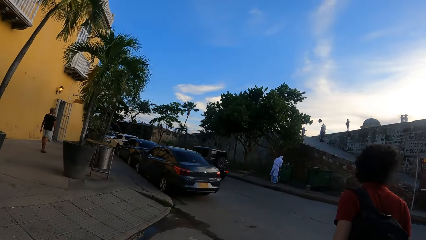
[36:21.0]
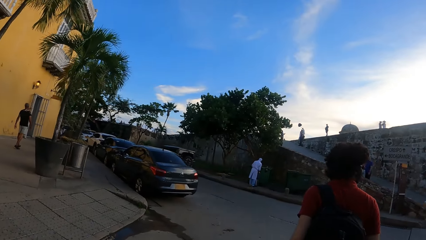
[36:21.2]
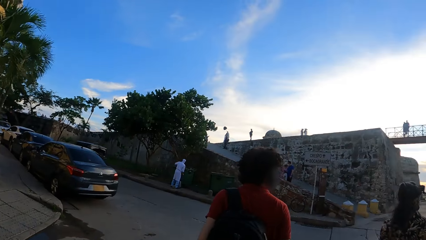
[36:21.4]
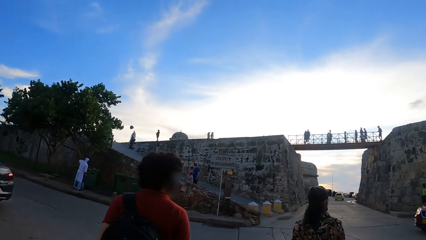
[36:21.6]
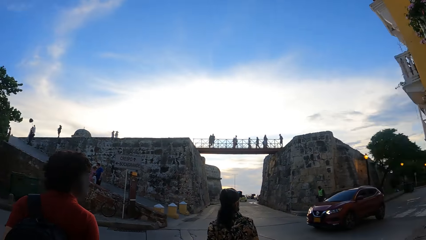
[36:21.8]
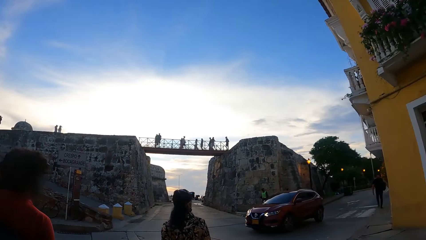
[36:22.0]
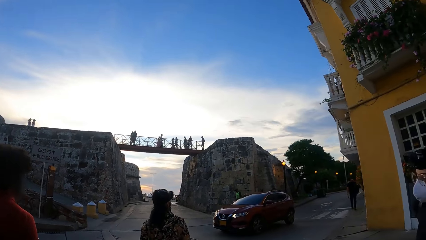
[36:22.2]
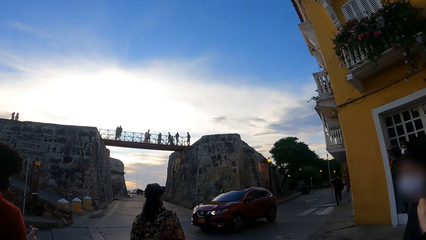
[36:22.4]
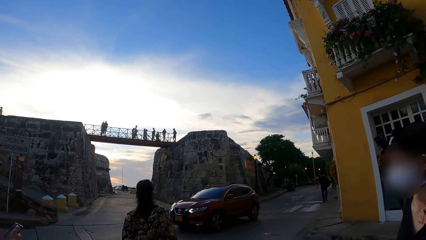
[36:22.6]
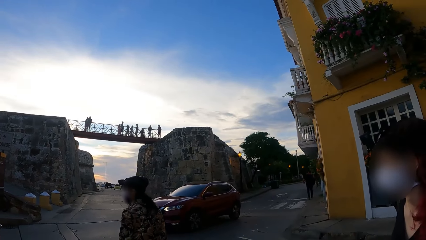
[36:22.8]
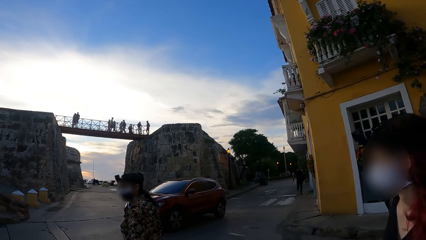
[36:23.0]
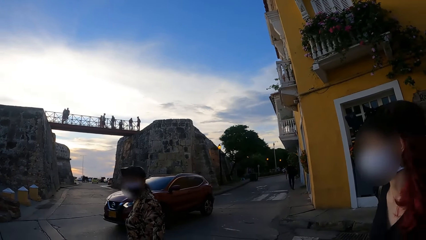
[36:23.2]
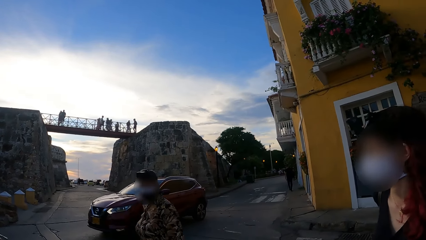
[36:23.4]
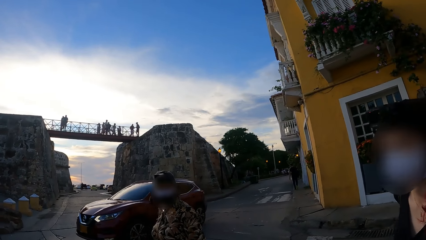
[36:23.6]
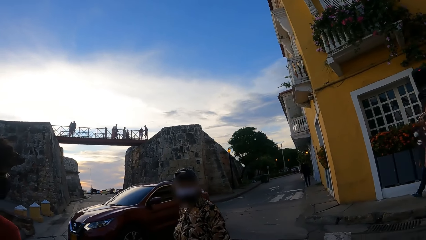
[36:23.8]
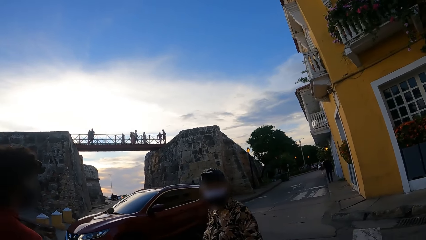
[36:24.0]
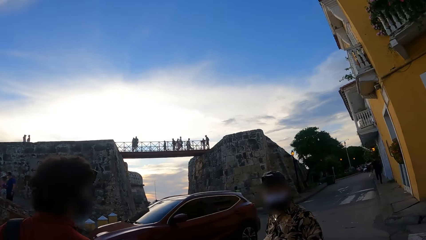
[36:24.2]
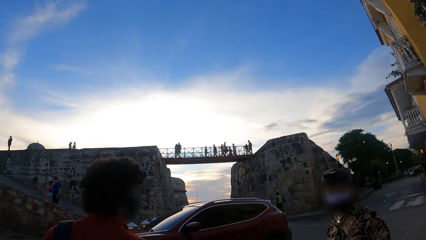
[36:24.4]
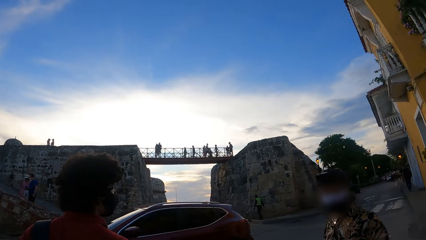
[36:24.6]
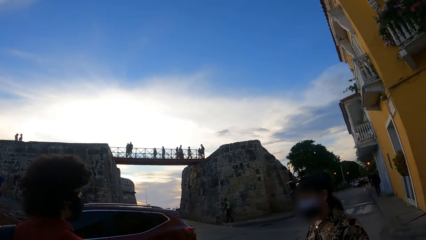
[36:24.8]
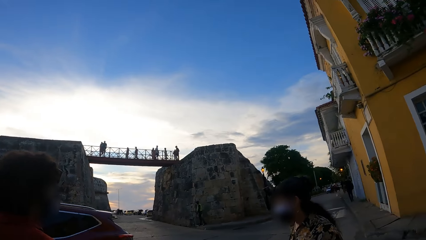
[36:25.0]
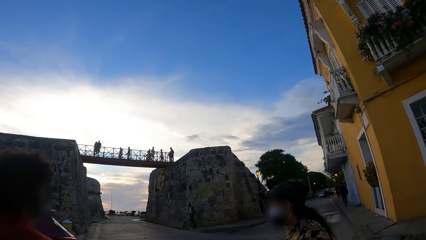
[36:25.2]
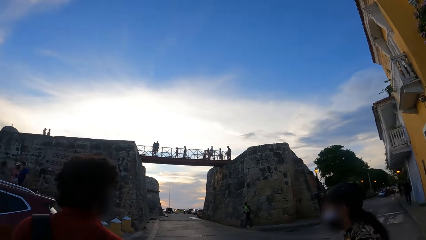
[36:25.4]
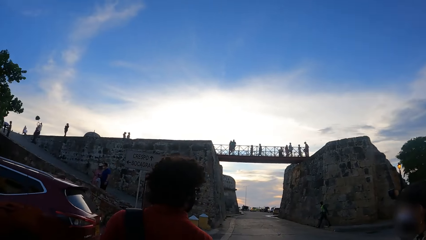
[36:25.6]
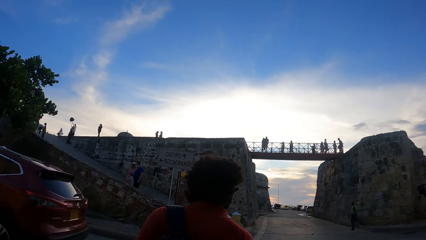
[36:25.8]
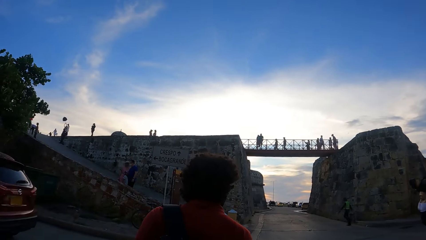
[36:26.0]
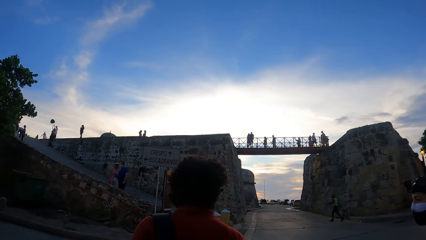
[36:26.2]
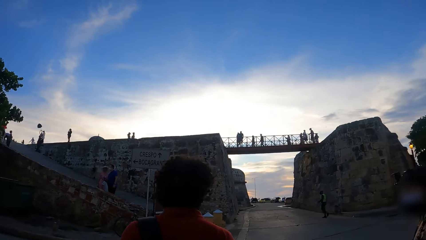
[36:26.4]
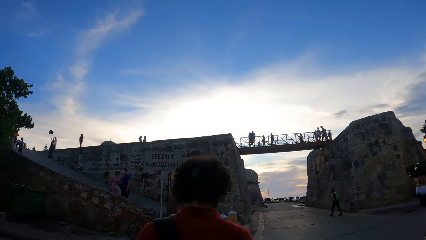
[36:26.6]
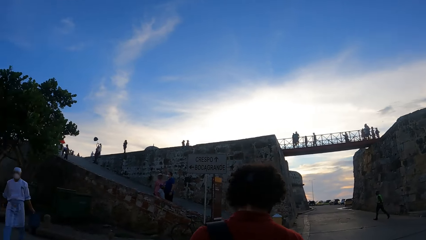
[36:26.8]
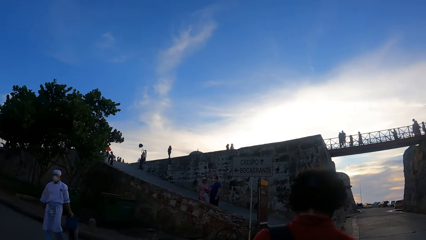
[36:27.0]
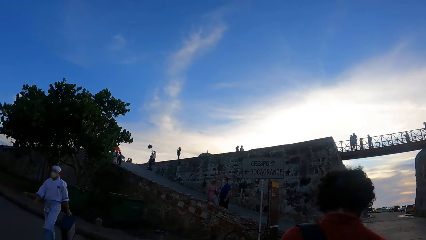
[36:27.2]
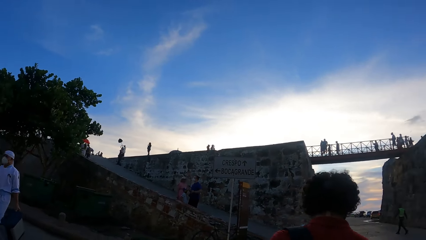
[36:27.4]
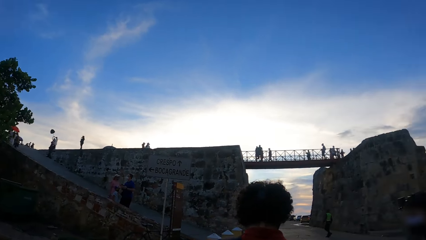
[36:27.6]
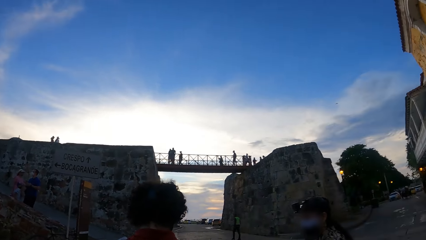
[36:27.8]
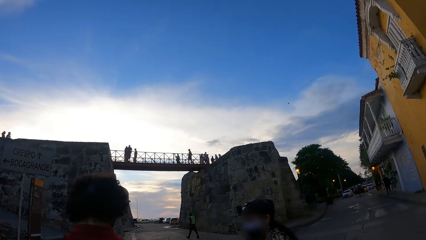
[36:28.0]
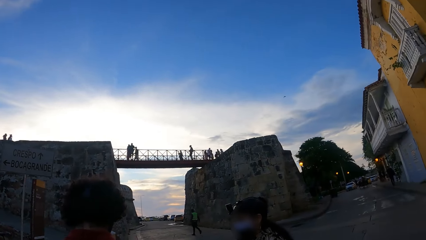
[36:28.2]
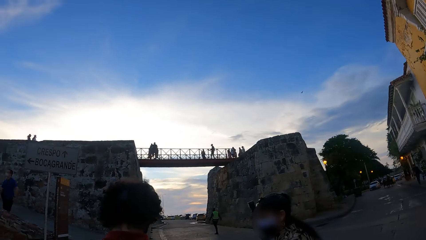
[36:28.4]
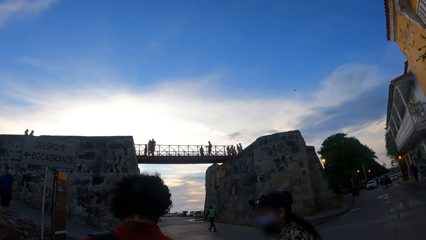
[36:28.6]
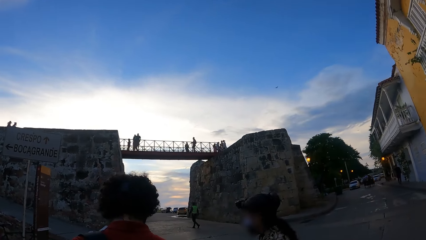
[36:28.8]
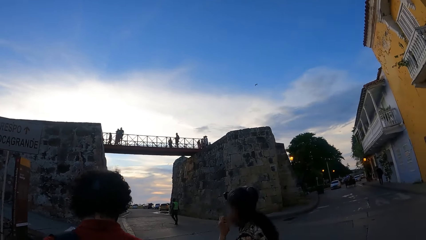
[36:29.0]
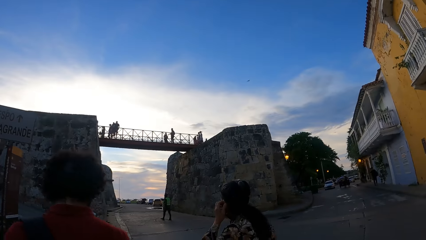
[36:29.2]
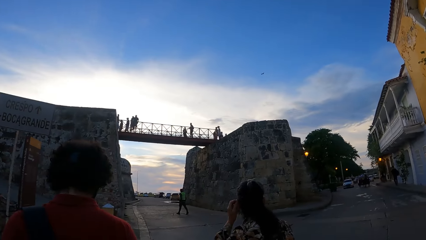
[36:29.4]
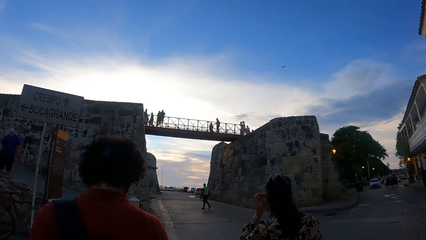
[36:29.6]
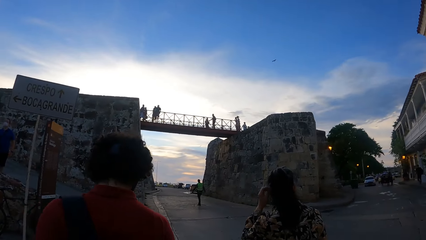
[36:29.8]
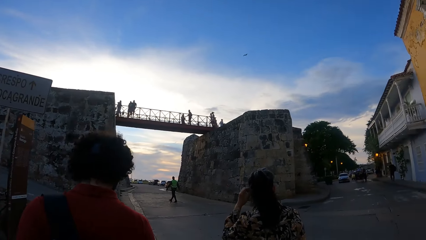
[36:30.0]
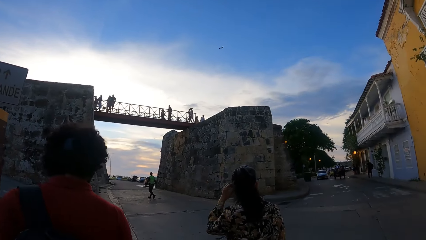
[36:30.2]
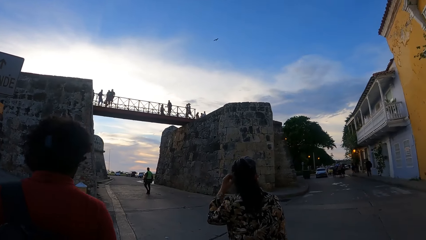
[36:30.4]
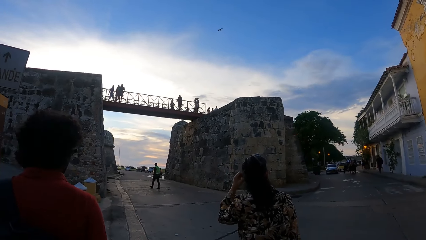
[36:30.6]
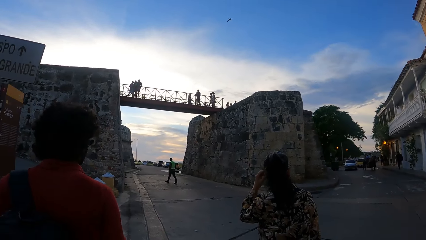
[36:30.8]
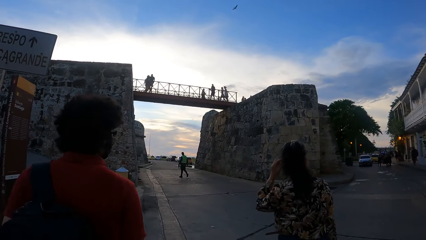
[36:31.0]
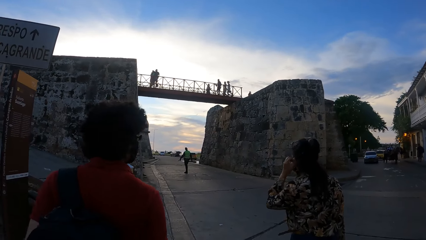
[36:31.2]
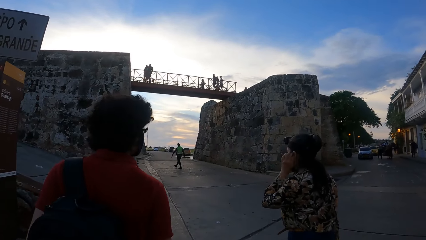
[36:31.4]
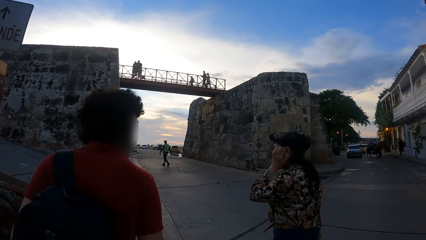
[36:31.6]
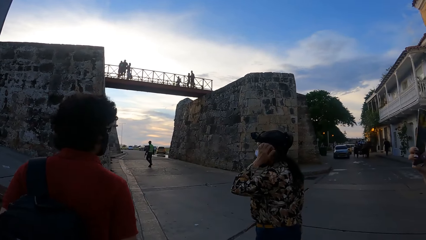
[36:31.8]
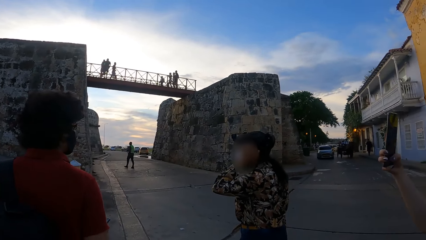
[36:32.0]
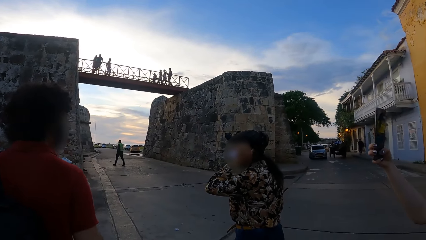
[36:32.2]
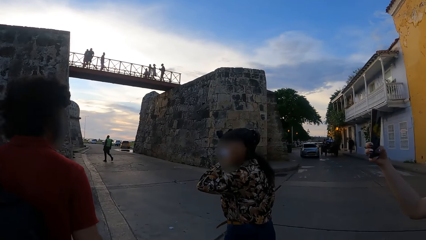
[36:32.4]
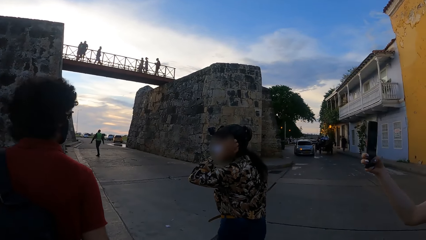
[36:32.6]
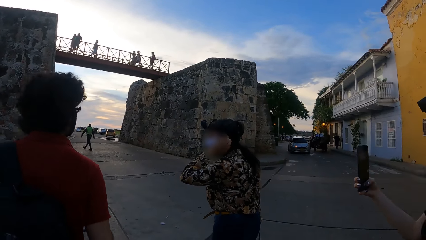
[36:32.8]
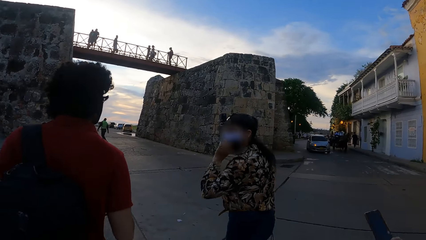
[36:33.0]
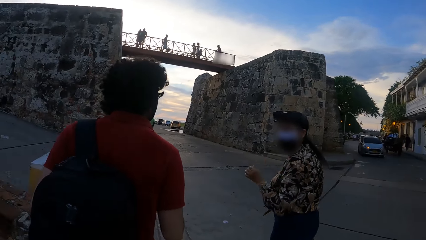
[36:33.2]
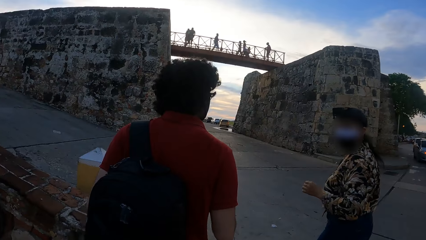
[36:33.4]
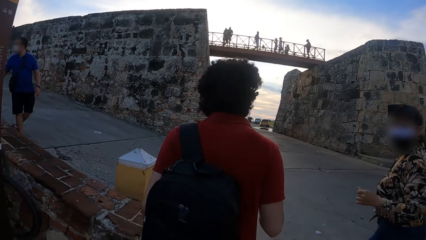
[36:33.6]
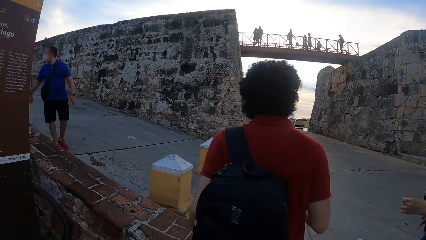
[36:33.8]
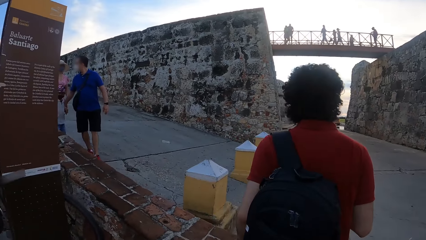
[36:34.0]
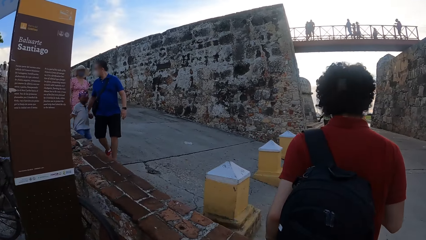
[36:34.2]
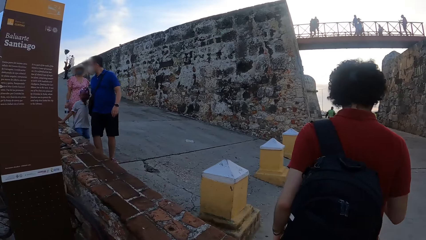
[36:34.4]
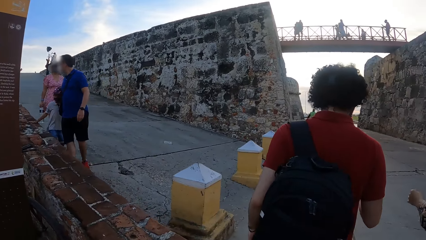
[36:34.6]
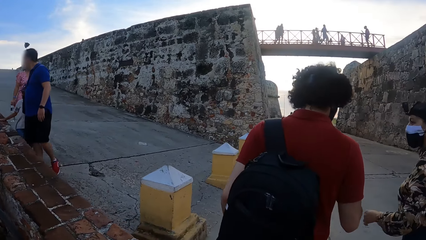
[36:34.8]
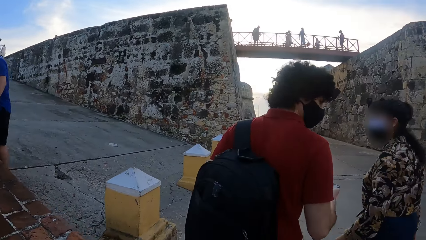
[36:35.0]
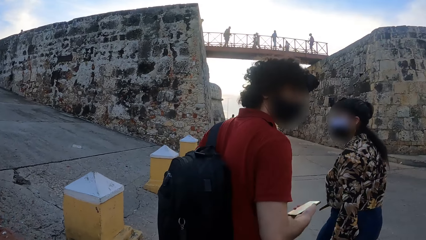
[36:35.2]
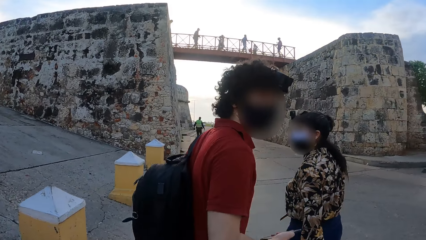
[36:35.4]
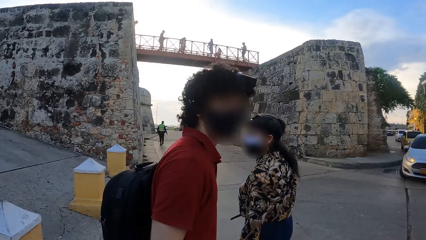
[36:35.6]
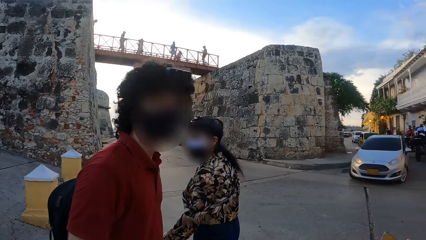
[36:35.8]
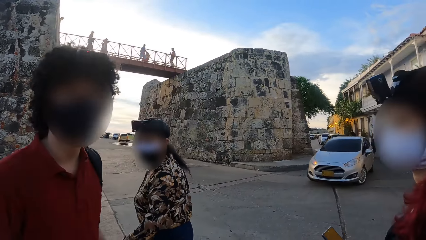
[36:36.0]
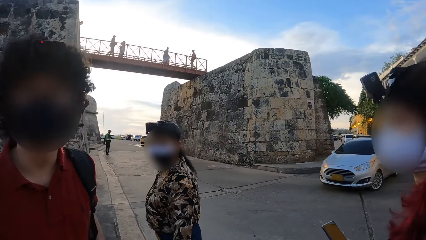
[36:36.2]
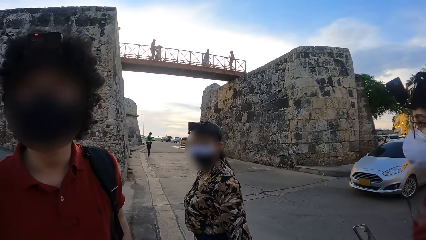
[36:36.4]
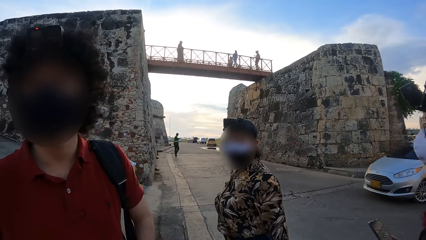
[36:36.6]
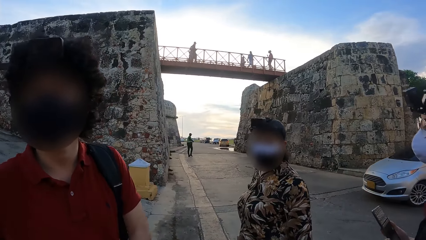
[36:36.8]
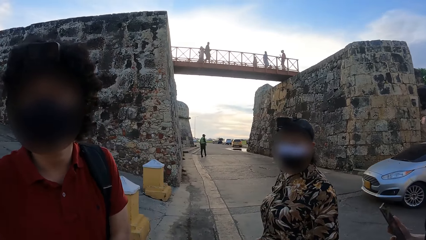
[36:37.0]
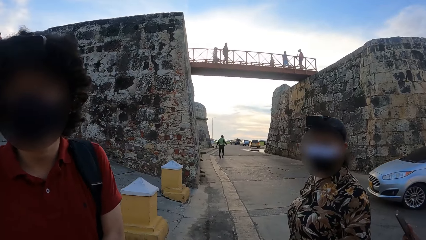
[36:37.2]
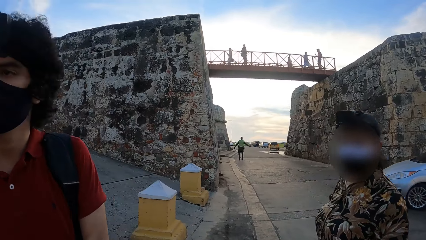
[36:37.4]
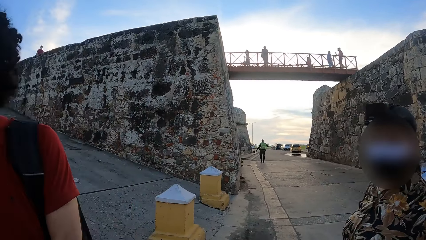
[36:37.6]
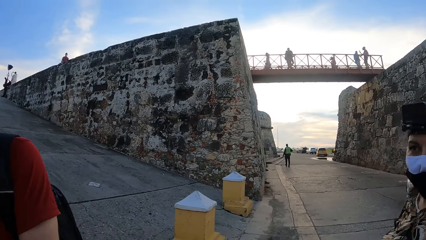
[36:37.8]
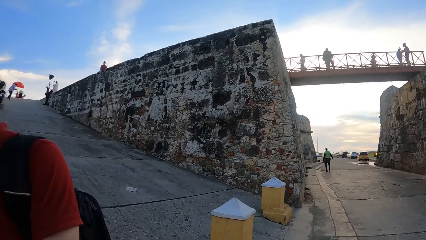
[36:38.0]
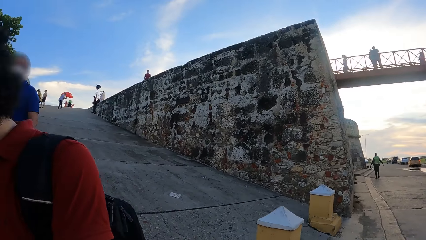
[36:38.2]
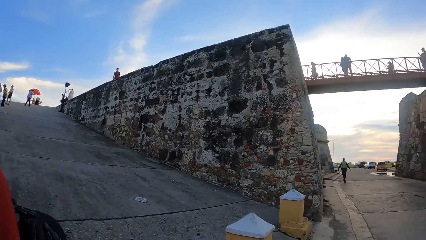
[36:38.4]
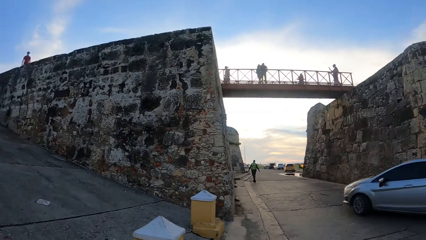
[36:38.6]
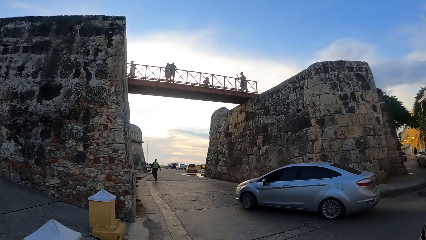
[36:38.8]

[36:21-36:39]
The camera wearer looks around. They interact with a woman. They walk on the road. Another woman lifts a phone. The camera wearer walks around. A man looks around. The camera wearer converses with another man. They walk around.
